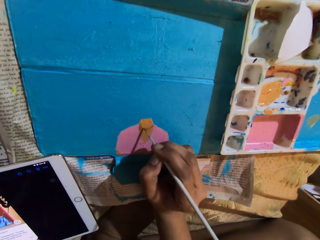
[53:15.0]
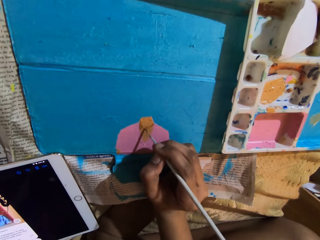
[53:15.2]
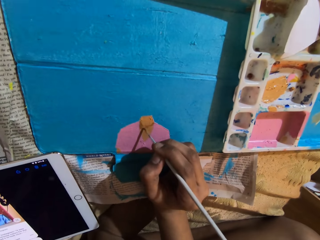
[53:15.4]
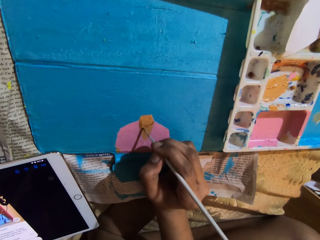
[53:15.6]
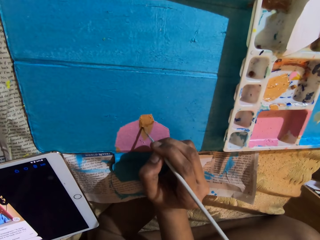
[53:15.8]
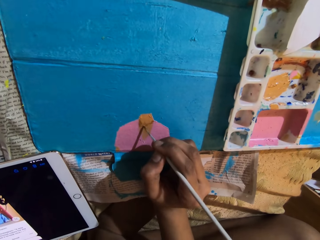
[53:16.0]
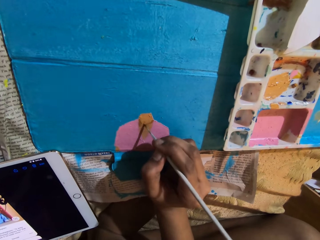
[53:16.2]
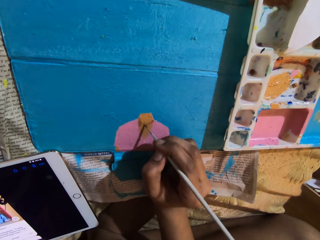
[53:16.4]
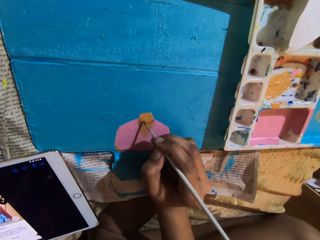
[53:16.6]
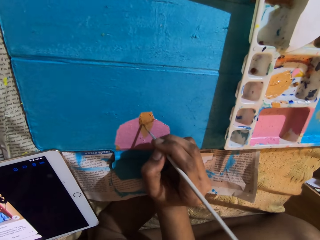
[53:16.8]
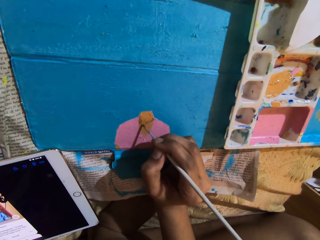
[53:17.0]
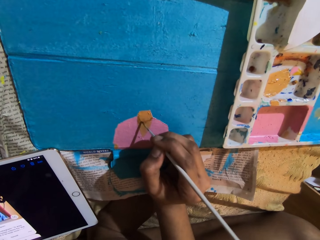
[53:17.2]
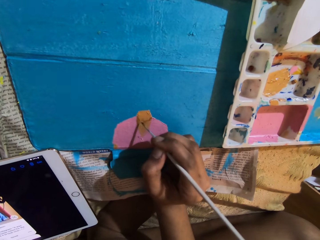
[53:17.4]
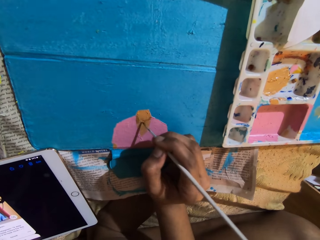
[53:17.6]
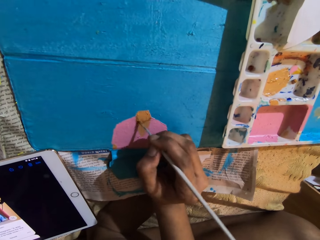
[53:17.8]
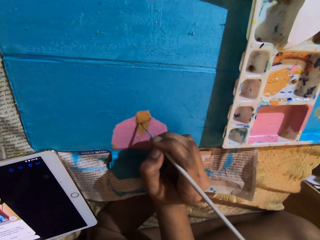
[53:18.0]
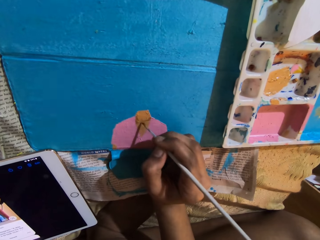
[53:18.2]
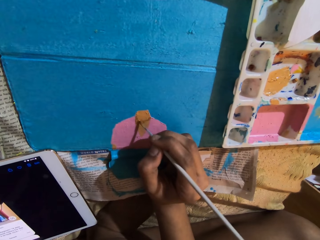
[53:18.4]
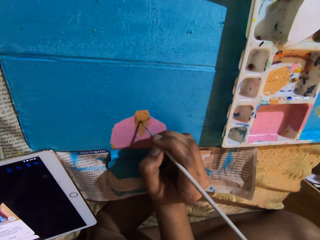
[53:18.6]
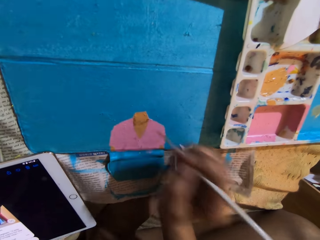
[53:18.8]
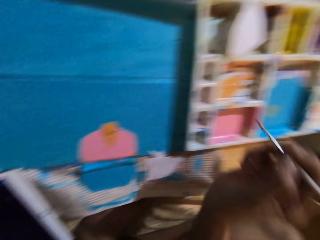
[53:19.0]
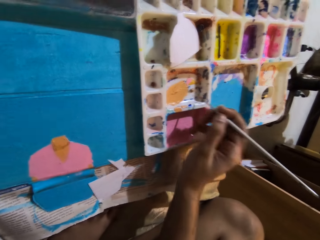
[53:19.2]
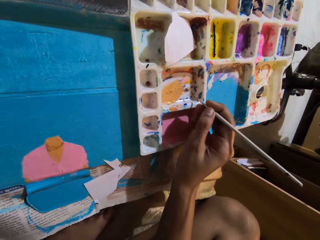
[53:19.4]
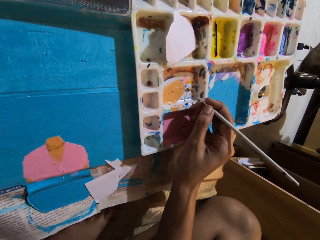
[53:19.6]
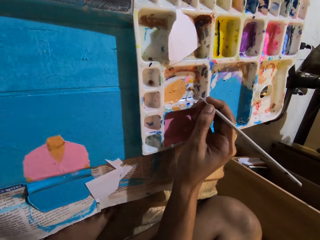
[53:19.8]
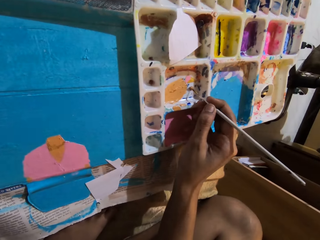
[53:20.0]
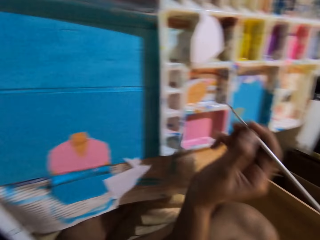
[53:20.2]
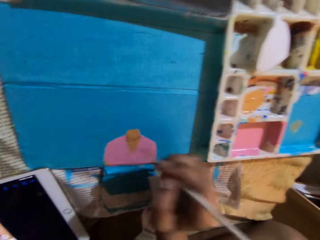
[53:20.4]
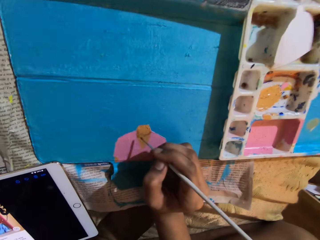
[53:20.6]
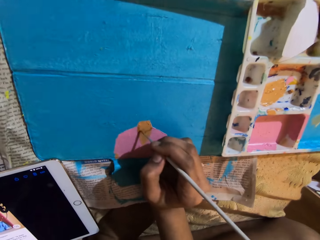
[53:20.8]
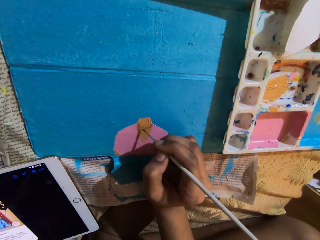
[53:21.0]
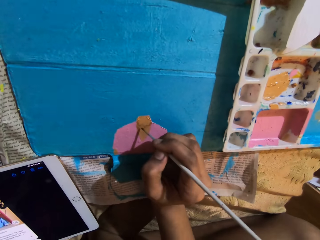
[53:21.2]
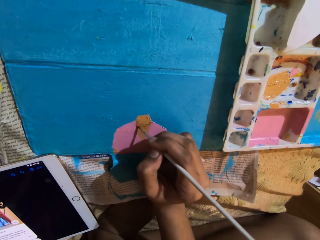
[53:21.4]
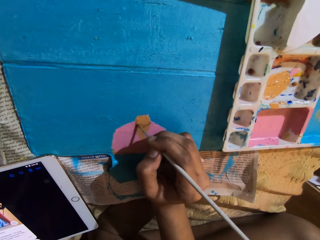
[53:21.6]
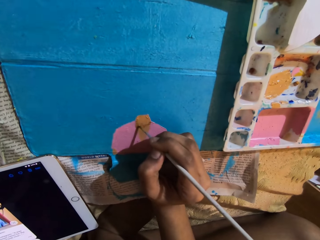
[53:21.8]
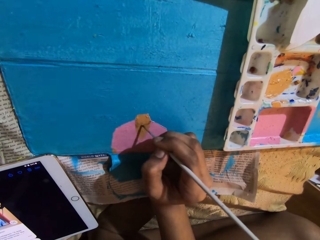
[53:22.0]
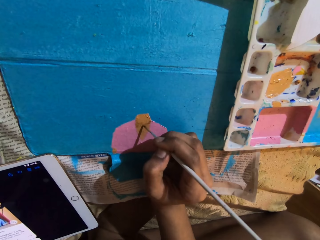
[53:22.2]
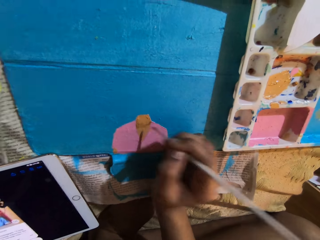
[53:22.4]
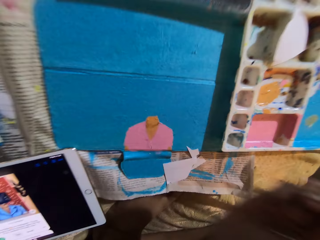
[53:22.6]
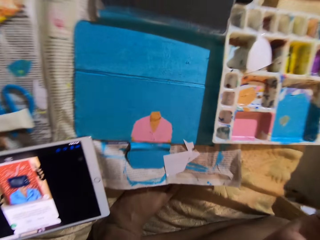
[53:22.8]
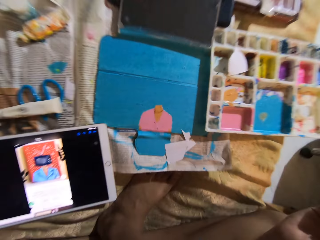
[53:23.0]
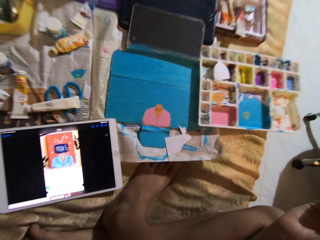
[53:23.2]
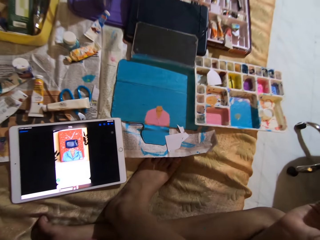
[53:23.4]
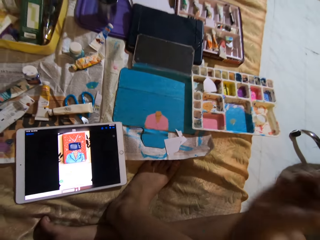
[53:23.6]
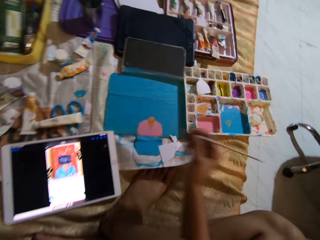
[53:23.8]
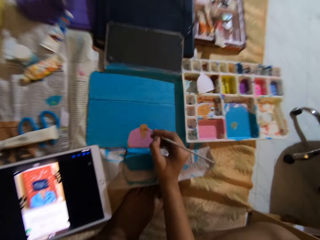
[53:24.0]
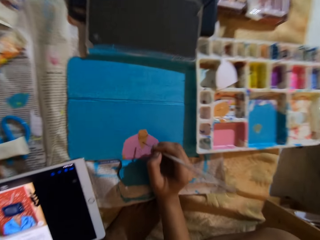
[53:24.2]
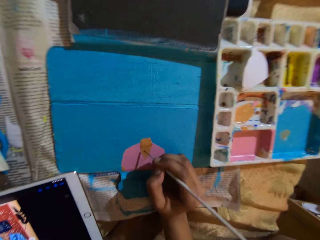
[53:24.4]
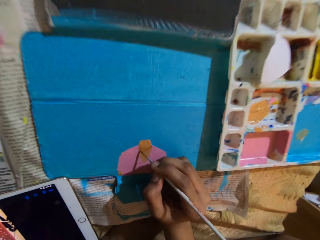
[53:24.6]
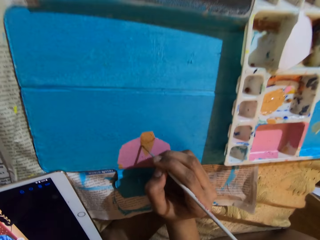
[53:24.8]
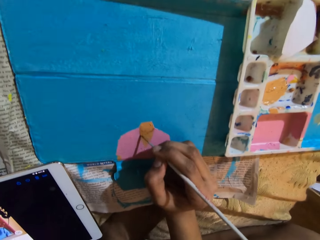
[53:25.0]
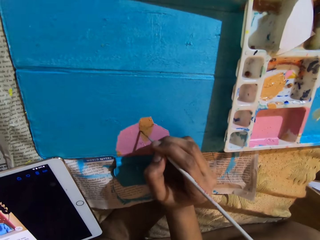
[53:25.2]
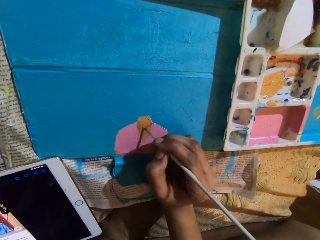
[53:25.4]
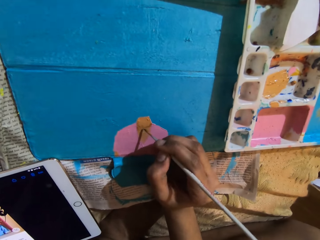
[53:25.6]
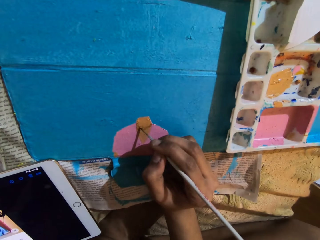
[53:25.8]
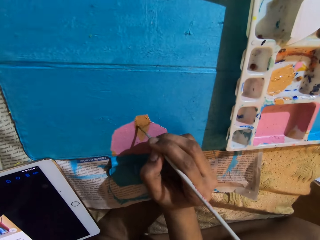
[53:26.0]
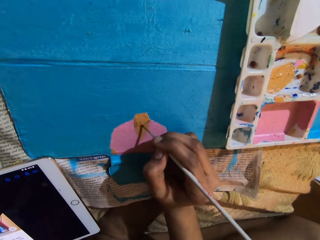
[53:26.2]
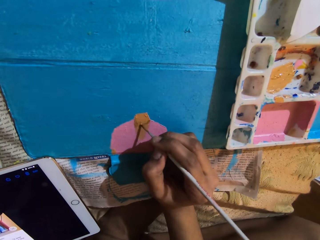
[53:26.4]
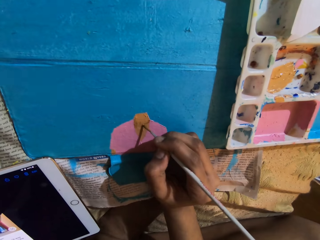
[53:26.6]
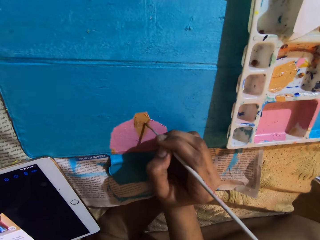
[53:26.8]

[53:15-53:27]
The camera wearer paints on the tablet cover with the paintbrush in her right hand. She rubs the ink on the container with a pen brush. She takes the paint from the paint palette with the paintbrush in her right hand. She paints on the tablet cover with the paintbrush in her right hand. She touches her face with her right hand. She paints on the tablet cover with the paintbrush in her right hand.

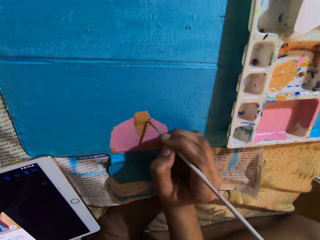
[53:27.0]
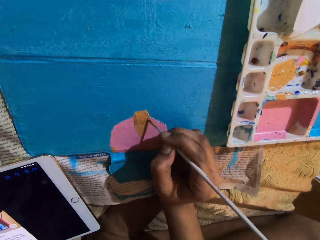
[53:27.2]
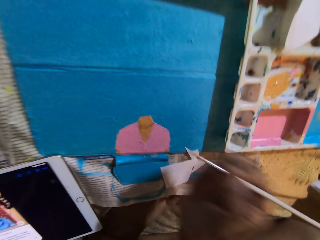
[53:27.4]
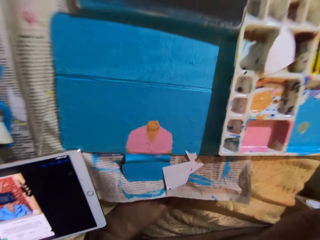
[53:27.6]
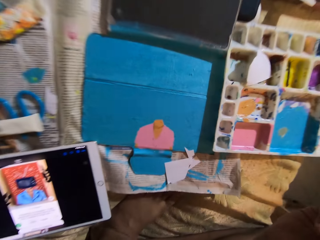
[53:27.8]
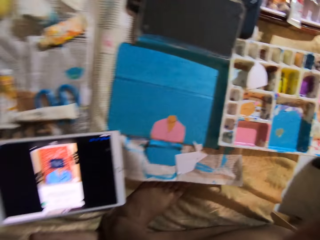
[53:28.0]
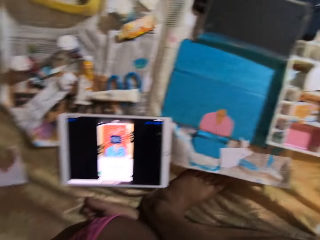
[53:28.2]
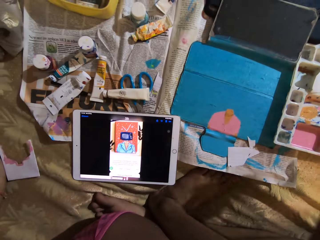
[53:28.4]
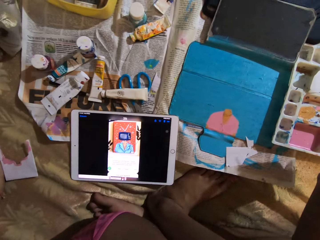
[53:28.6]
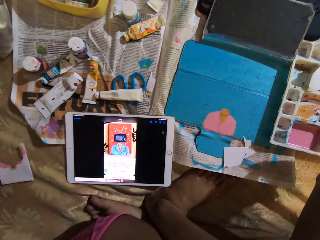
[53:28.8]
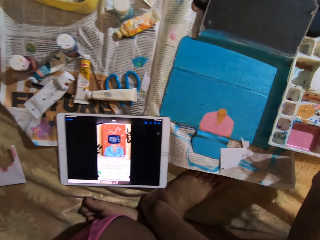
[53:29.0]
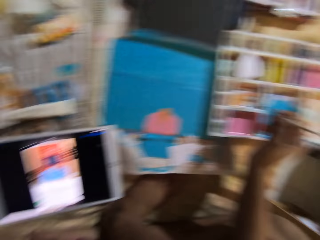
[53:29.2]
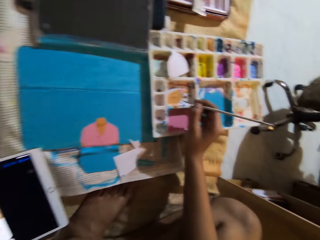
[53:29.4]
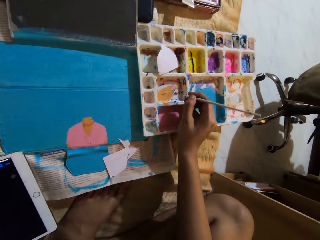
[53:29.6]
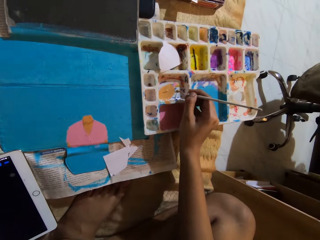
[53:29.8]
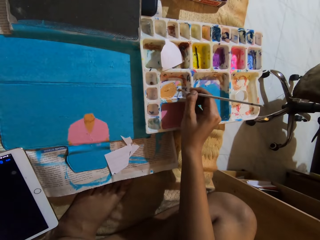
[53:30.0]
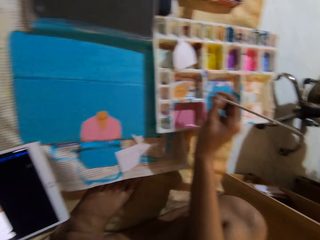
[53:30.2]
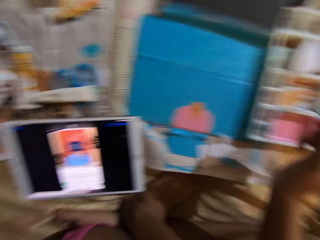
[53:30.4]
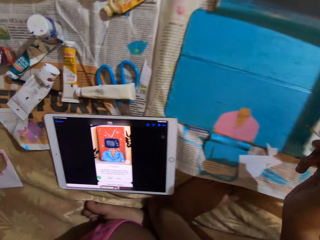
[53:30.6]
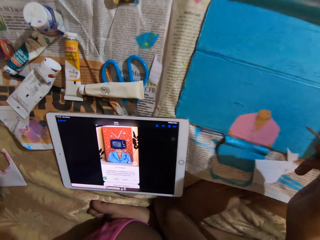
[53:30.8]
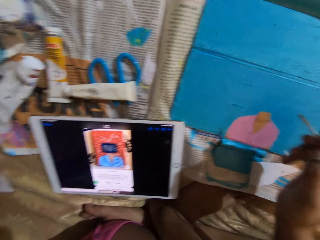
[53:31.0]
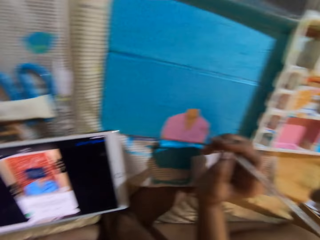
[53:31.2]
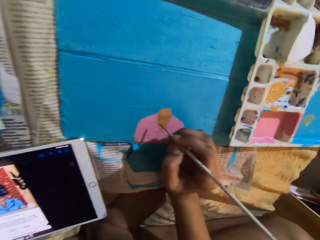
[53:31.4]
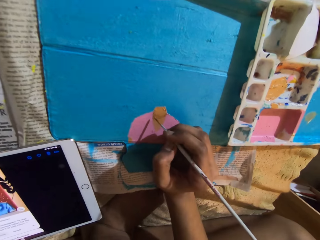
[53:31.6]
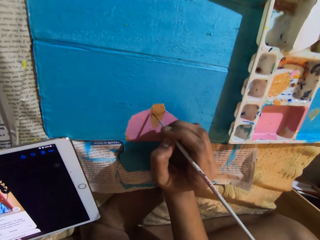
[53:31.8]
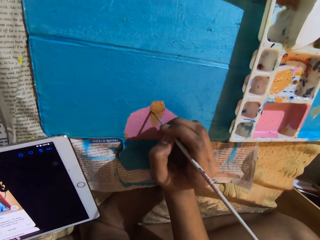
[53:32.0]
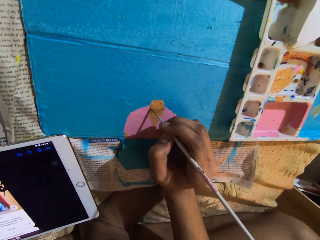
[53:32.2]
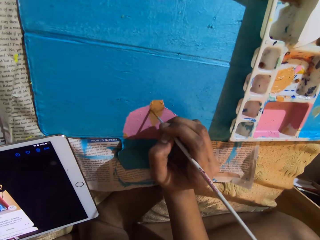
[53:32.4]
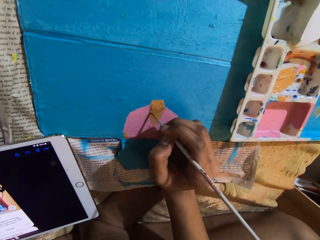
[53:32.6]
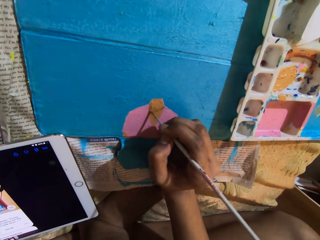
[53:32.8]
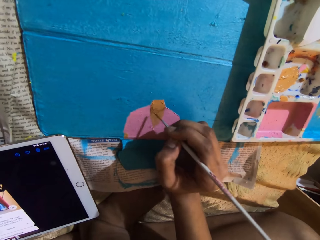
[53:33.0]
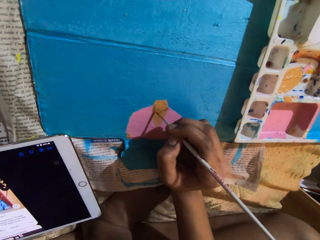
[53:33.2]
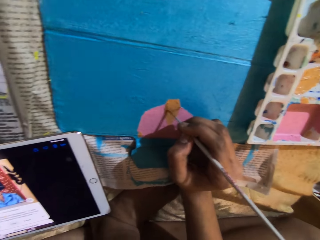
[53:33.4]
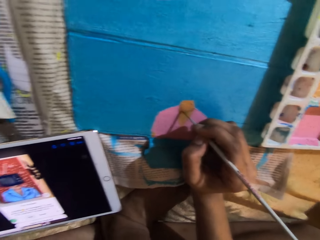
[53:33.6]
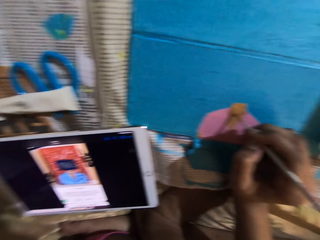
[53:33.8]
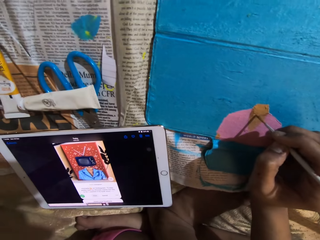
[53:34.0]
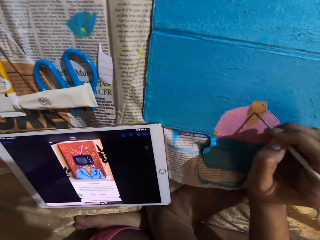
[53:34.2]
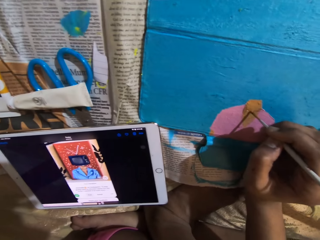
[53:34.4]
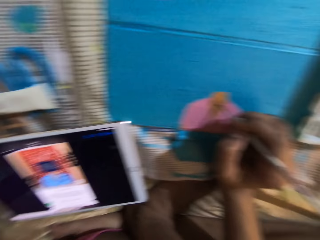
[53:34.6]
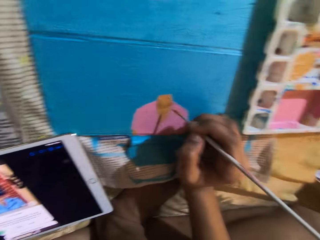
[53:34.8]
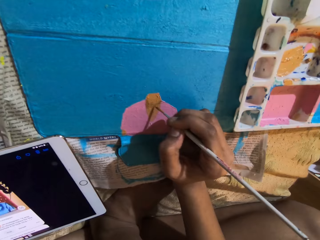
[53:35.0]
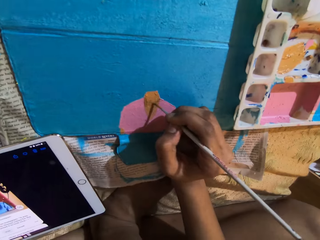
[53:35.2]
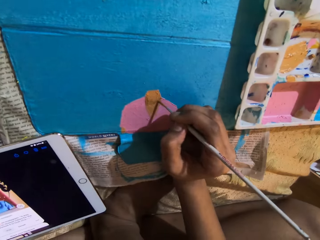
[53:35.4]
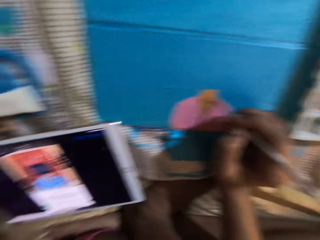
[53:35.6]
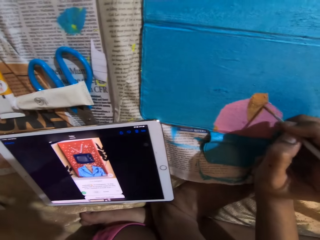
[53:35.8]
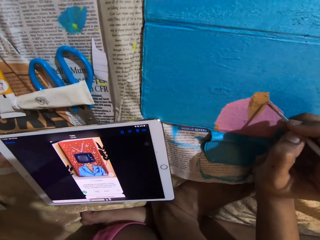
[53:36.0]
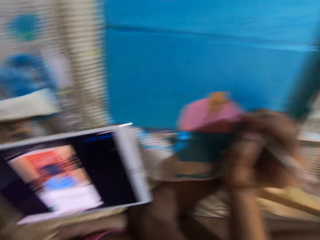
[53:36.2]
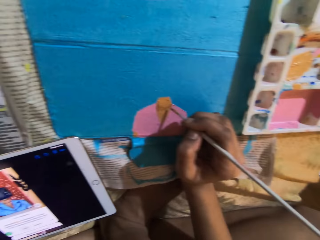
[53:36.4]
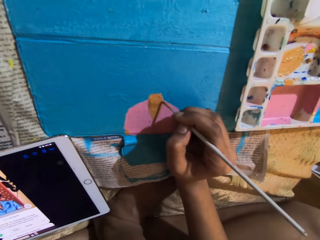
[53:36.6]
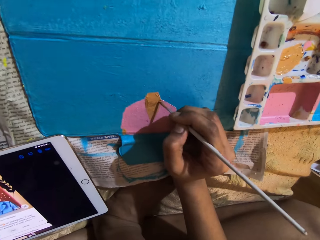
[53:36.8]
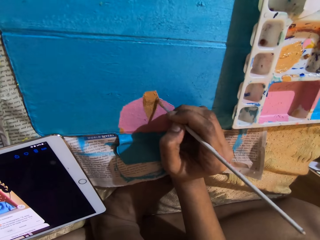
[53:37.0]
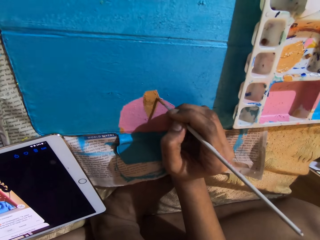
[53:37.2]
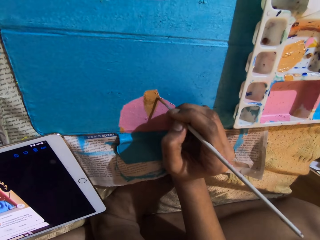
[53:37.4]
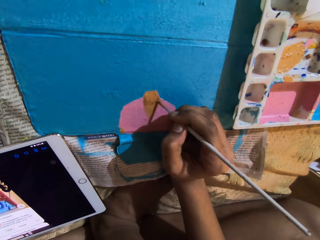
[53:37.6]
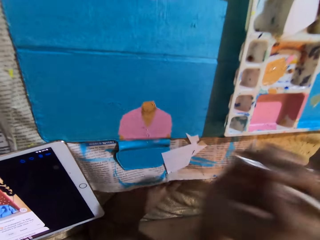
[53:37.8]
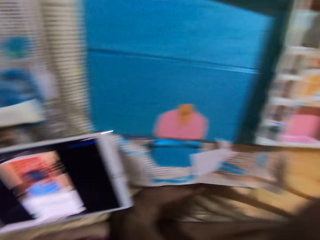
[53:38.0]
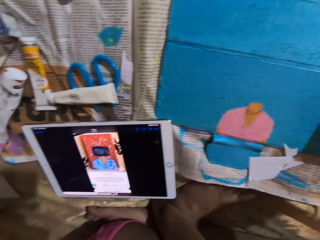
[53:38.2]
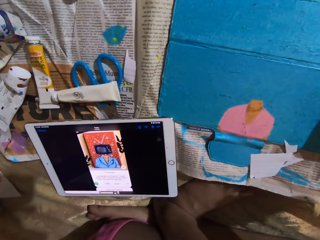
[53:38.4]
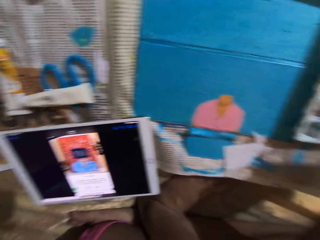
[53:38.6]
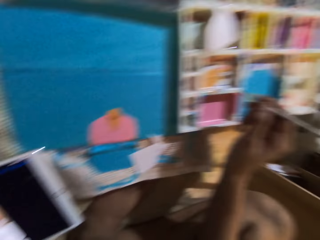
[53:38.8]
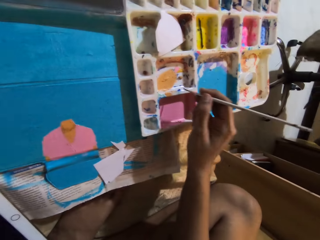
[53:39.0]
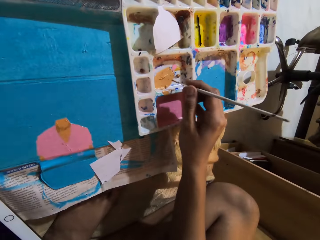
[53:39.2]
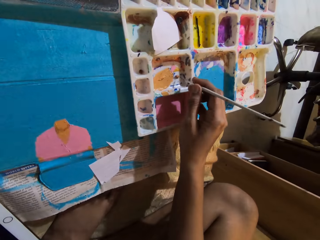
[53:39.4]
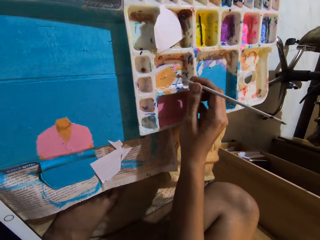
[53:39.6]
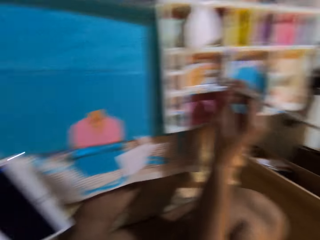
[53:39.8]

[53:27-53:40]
The camera wearer touches her face with her right hand. She rubs the ink on the container with a pen brush. She takes the paint from the paint palette with the paintbrush in her right hand. She paints on the tablet cover with the paintbrush in her right hand. She touches her face with her right hand. She rubs the ink on the container with the pen brush.
